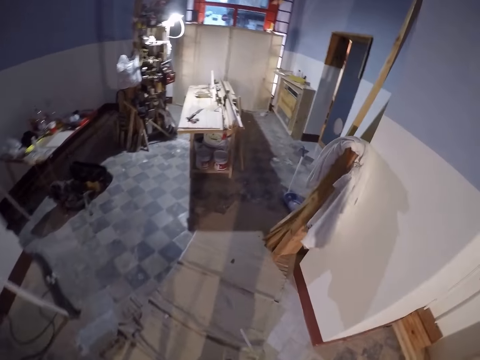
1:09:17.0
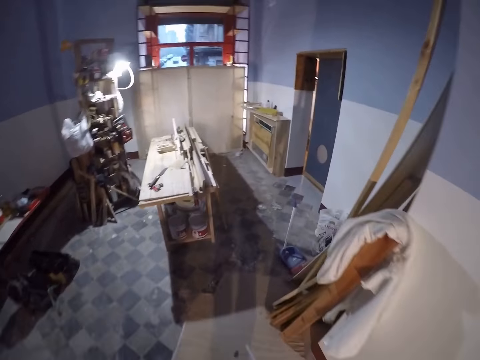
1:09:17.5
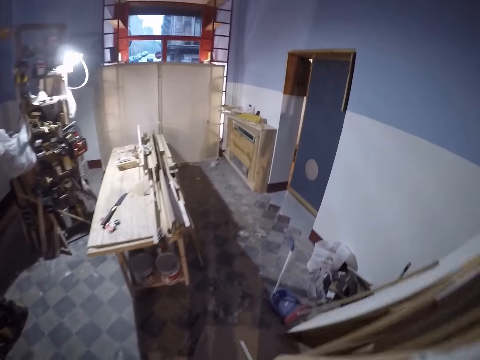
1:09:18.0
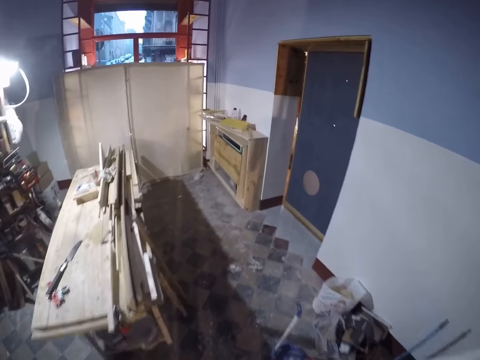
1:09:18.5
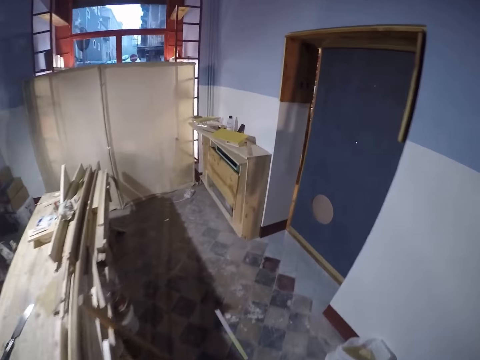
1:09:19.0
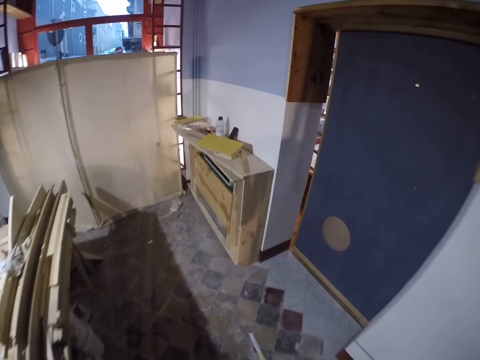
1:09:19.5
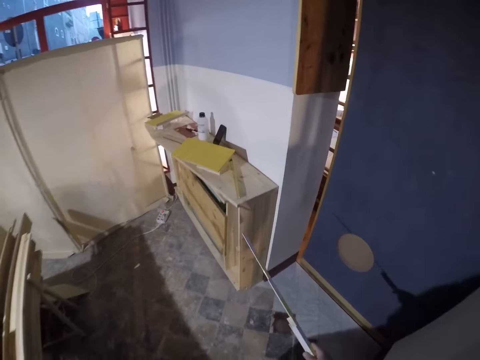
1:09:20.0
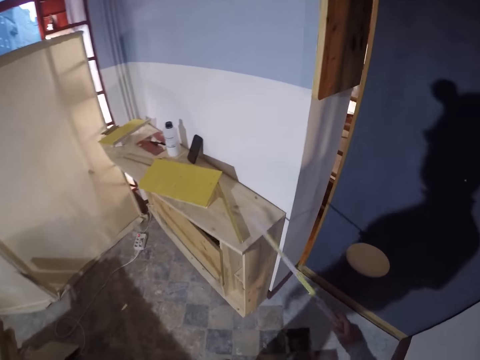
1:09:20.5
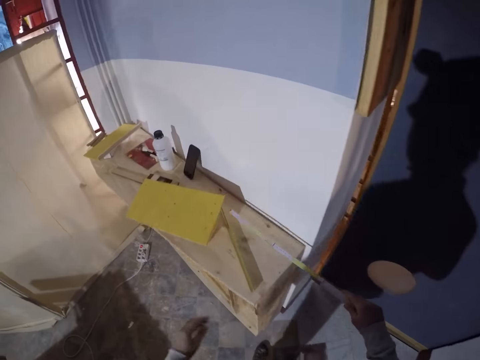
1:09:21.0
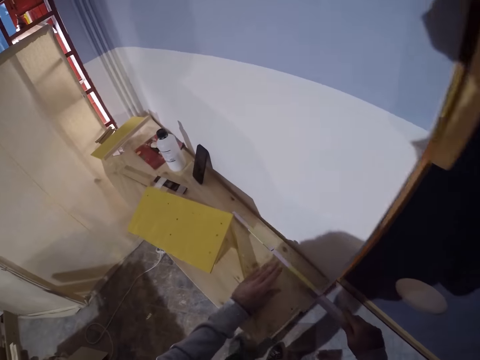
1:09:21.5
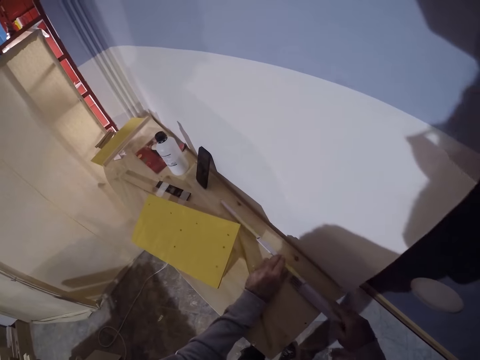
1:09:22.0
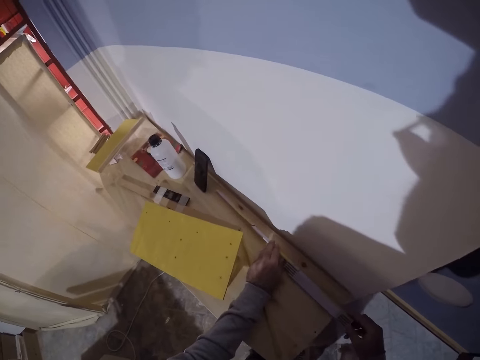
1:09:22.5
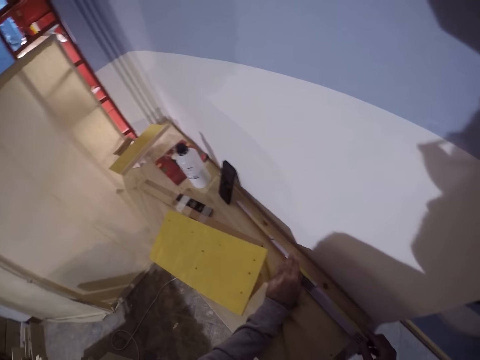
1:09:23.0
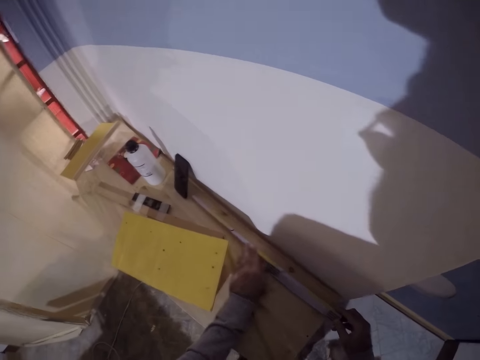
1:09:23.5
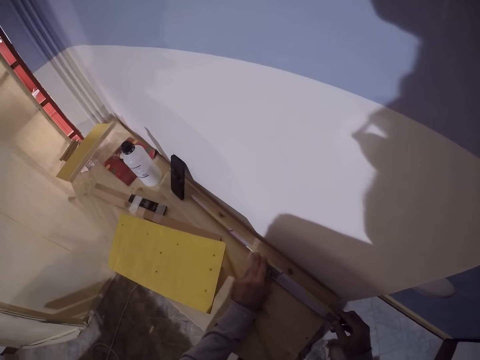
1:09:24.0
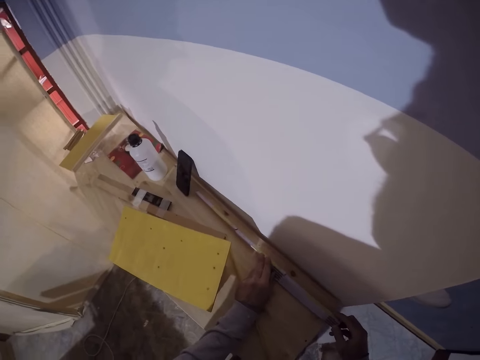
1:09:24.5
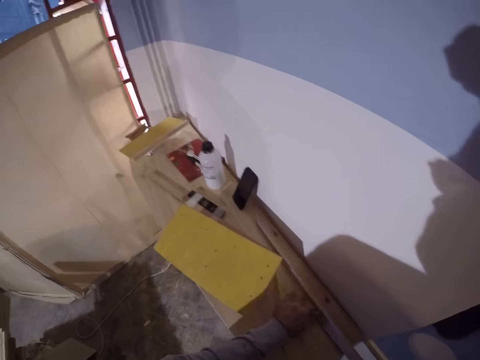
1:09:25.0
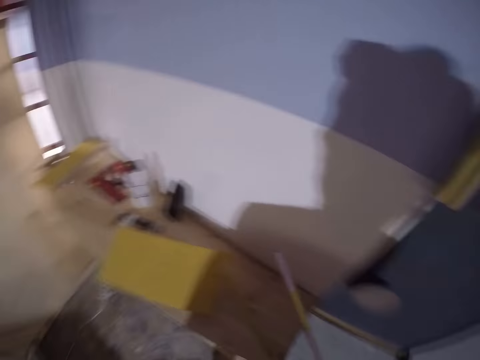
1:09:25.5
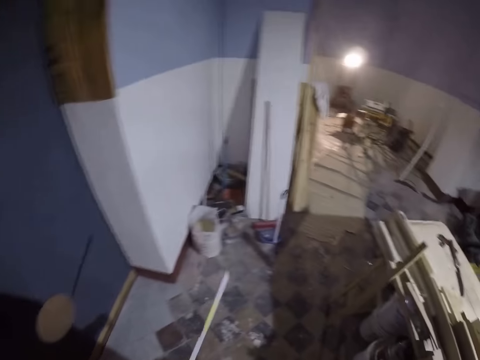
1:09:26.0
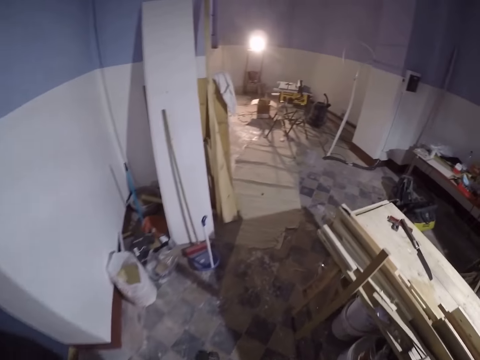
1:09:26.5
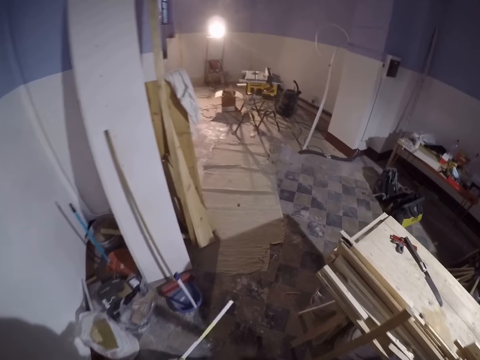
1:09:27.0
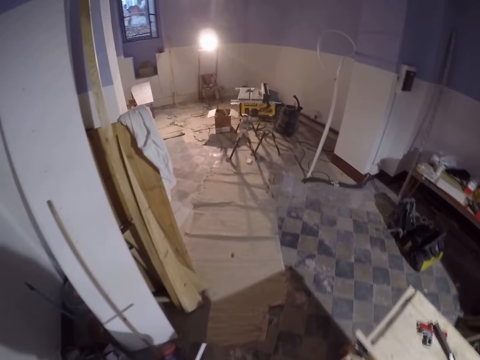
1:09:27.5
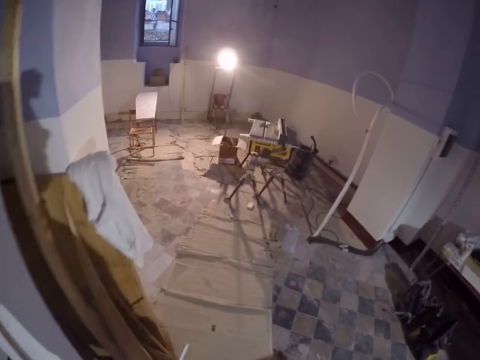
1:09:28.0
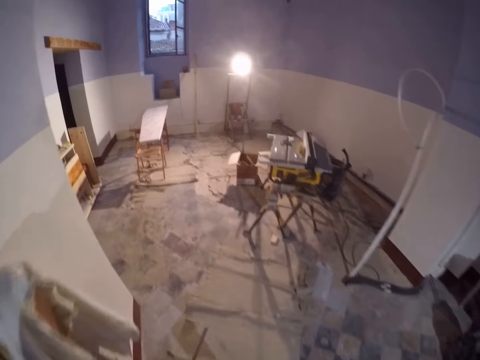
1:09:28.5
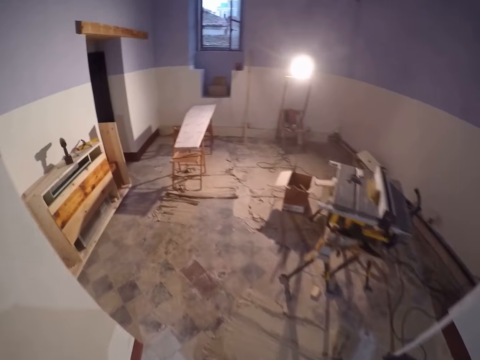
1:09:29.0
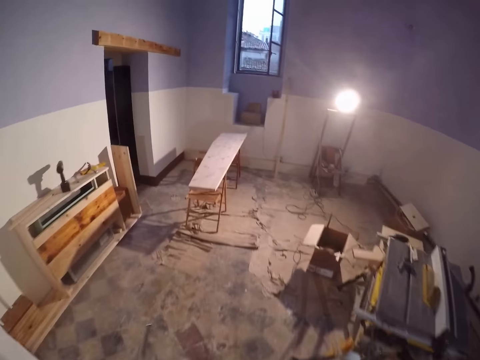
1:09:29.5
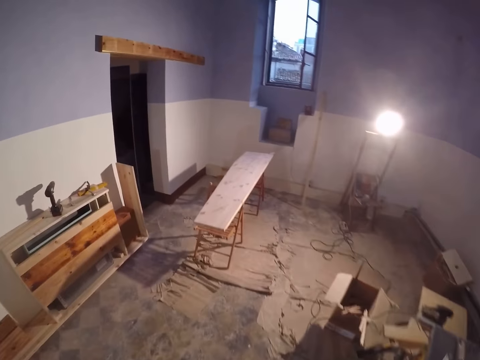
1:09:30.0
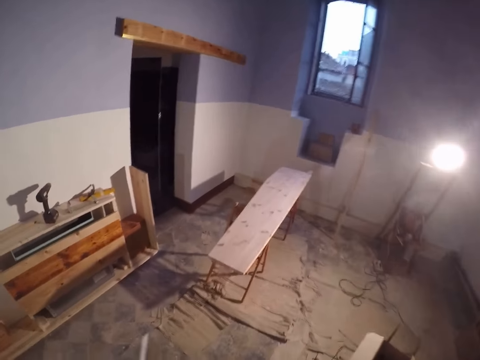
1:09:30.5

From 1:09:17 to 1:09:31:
The camera wearer walks around the workshop. He places the ruler on a cupboard with his right hand. He moves the ruler on the cupboard with both hands. He measures the wood. He picks up the ruler from the cupboard with his right hand. He walks around the workshop.

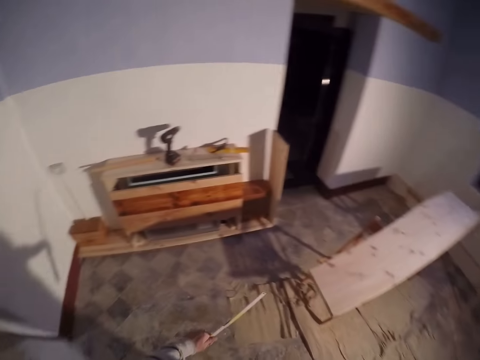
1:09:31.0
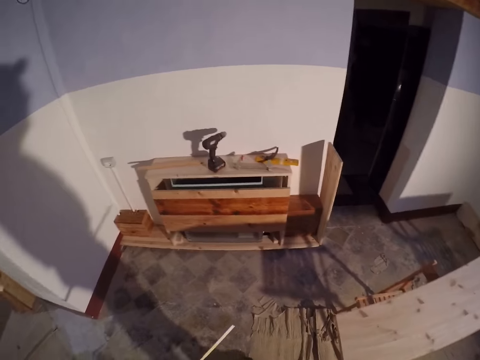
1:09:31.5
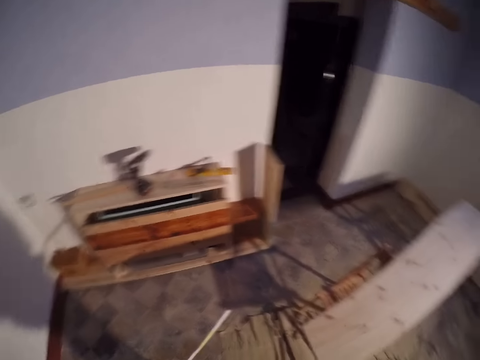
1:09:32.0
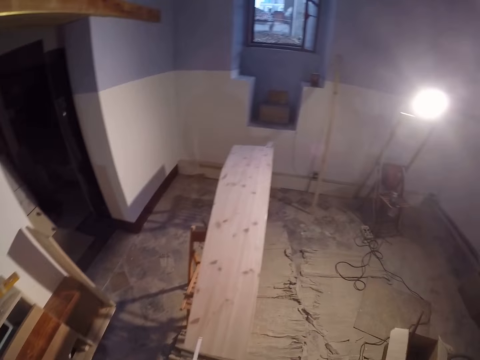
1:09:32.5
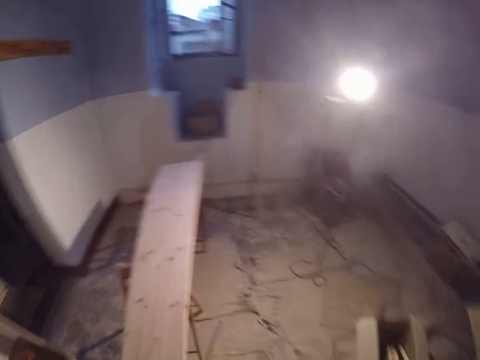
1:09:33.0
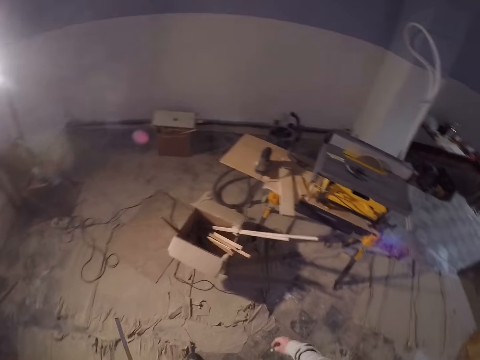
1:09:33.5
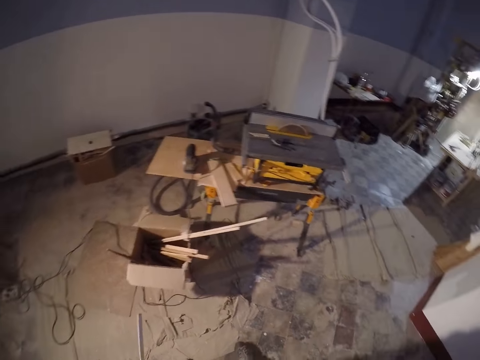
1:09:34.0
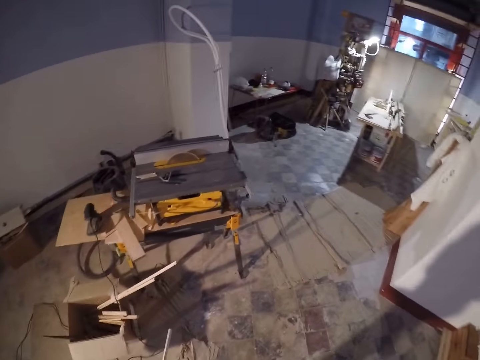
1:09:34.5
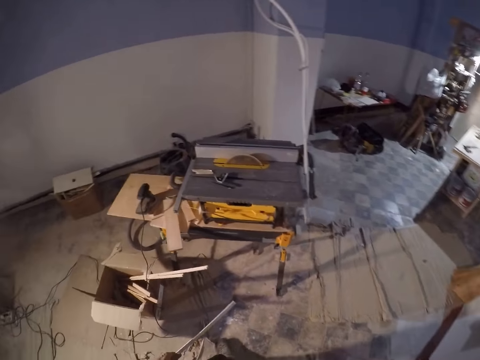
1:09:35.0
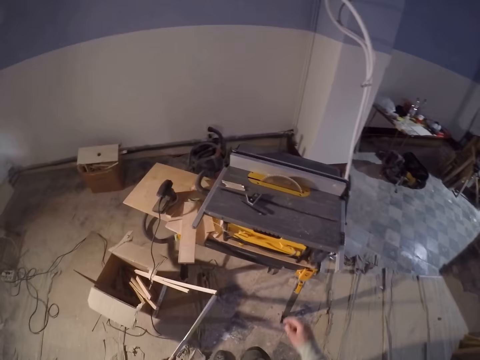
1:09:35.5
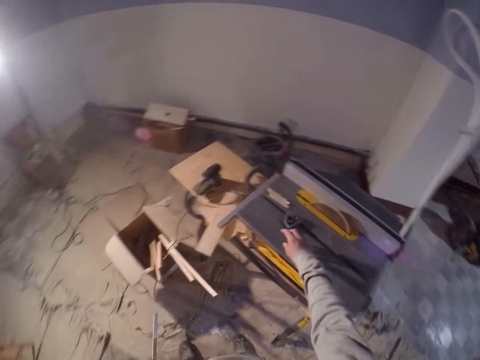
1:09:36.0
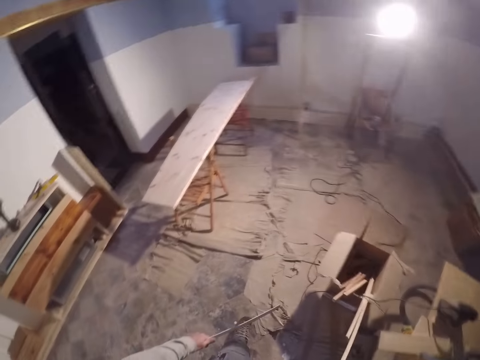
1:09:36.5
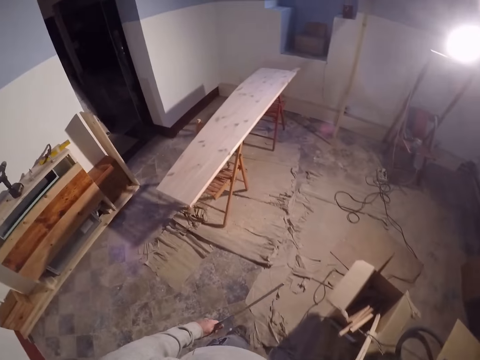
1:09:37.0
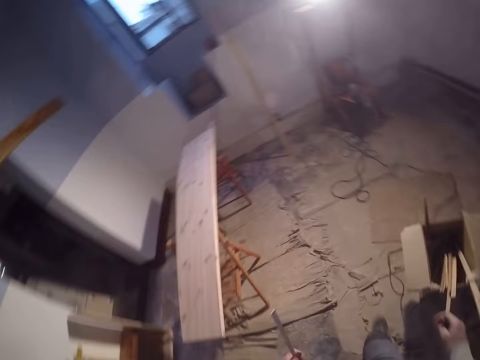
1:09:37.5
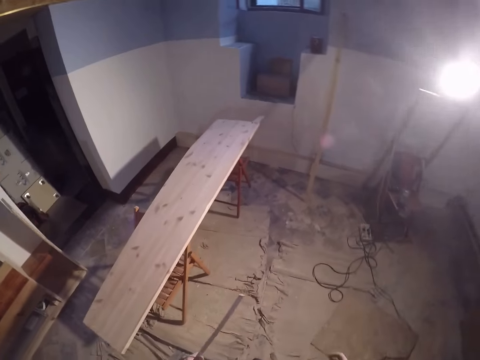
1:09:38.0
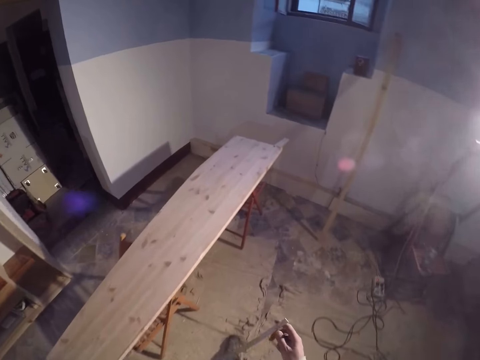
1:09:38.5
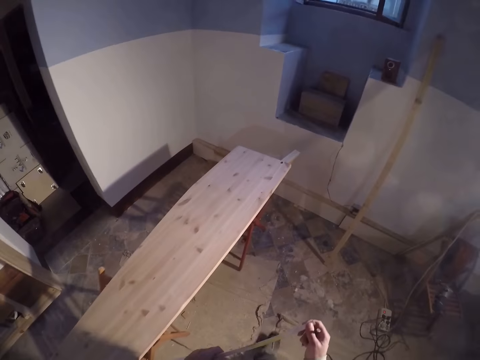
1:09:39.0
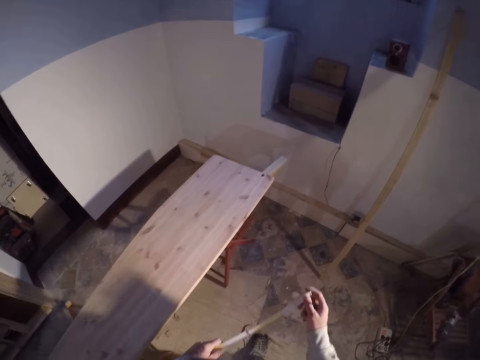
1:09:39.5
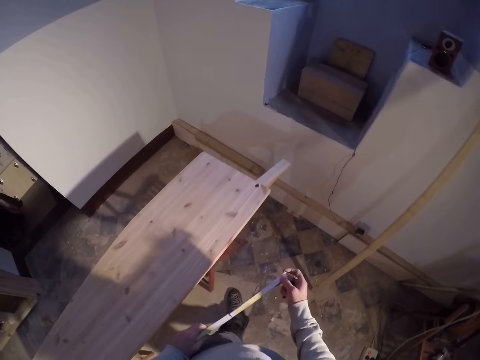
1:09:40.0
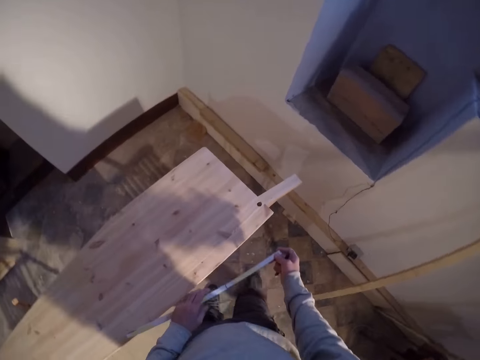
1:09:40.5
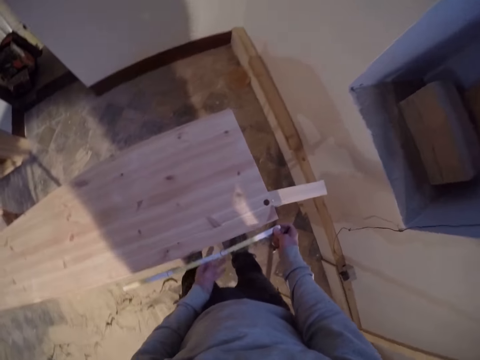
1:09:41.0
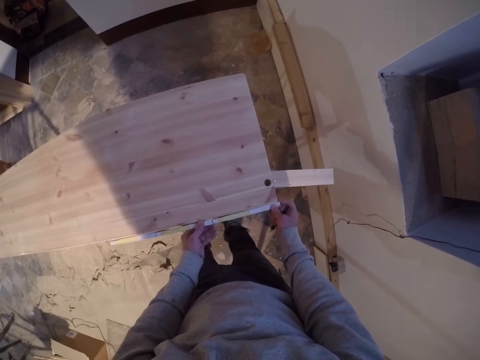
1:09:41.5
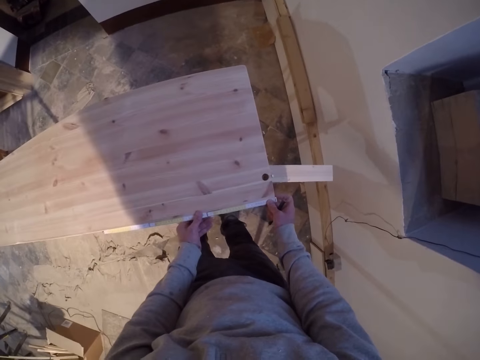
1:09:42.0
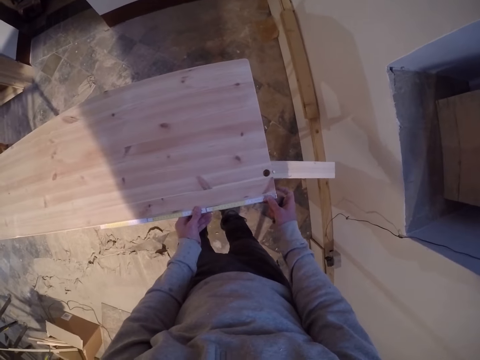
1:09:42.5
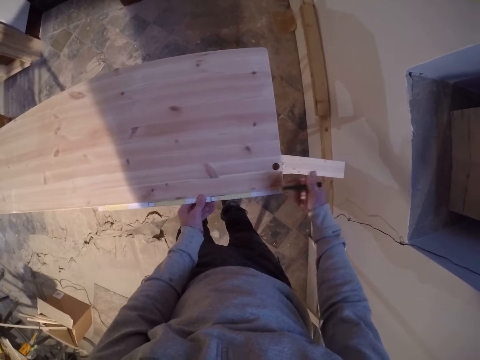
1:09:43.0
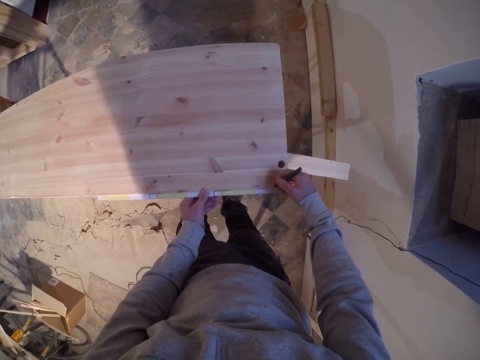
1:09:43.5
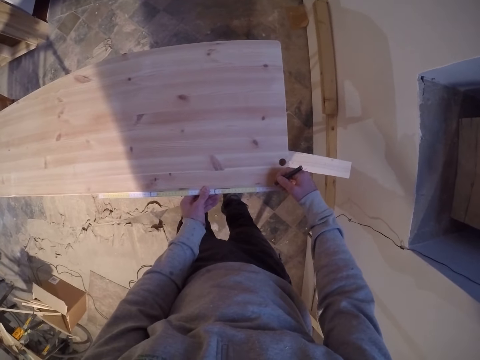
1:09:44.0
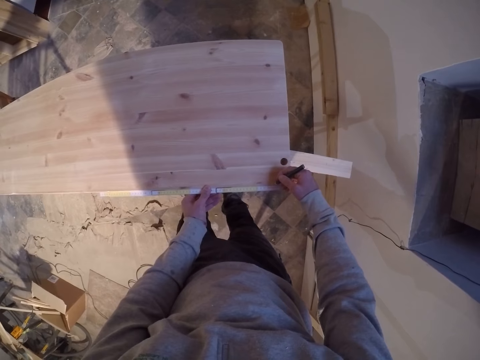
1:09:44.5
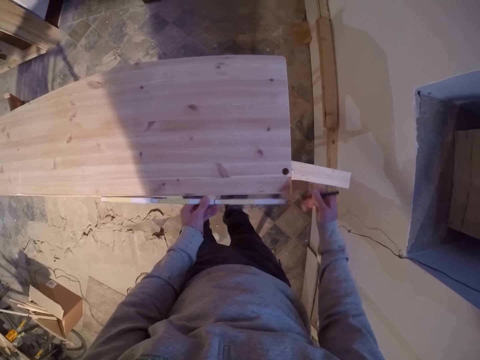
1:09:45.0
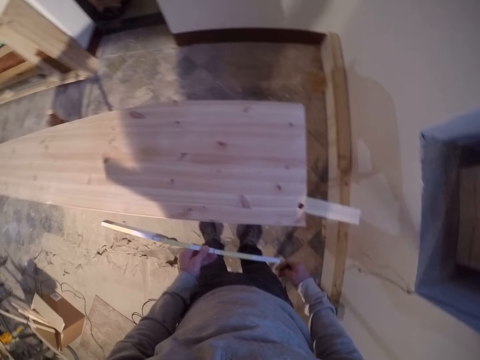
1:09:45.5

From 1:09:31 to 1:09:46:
The camera wearer looks around the workshop. He moves away from the wood, moves his hand towards the machine, and walks towards the wood. He places the ruler on the lumber on the workbench at the left with both hands. He measures the wood. He marks the lumber with a pencil in his right hand.
